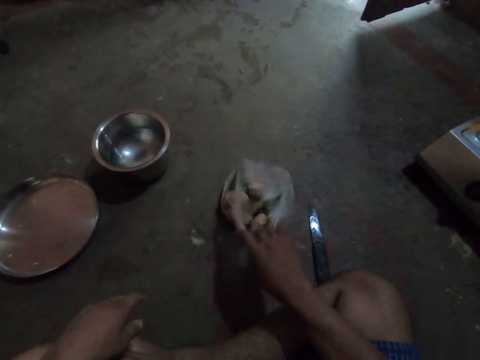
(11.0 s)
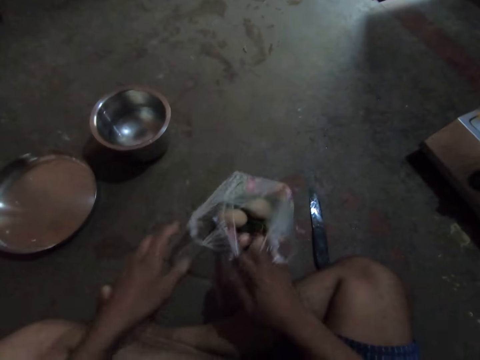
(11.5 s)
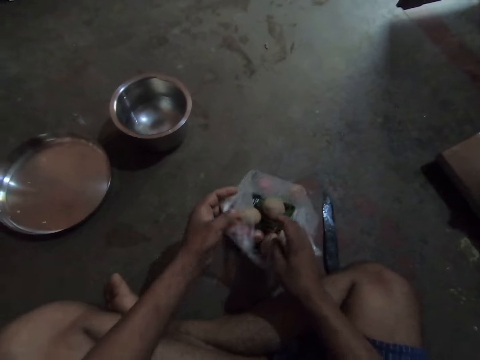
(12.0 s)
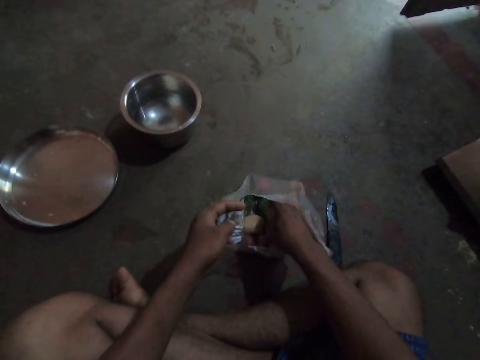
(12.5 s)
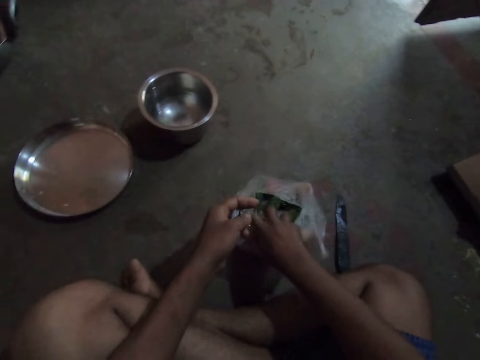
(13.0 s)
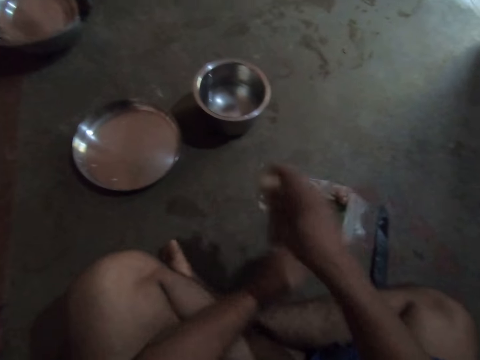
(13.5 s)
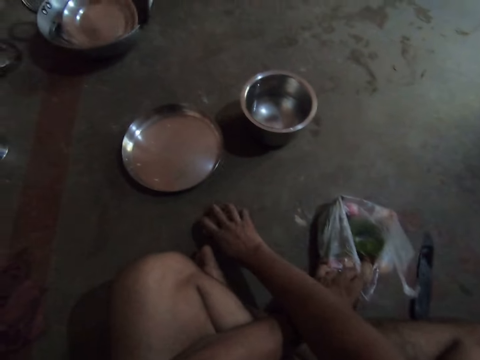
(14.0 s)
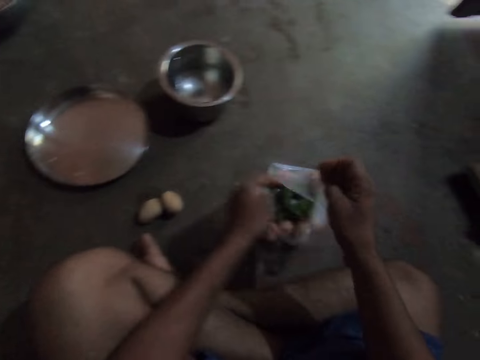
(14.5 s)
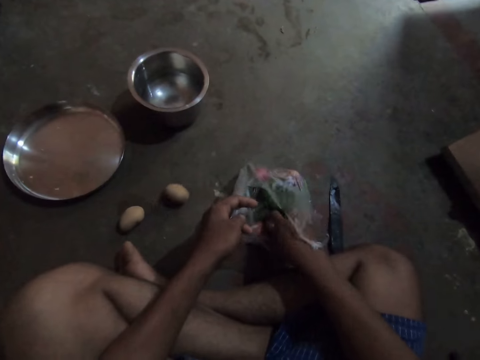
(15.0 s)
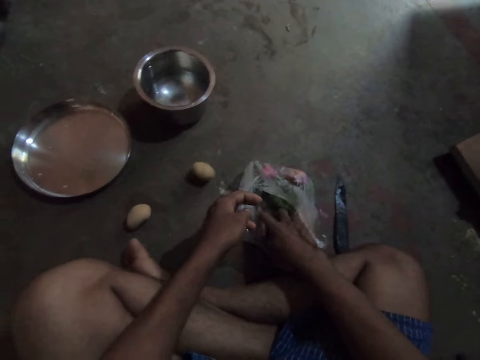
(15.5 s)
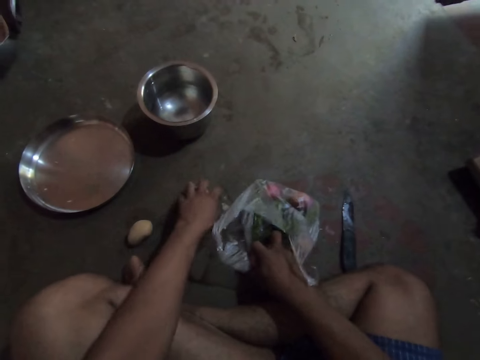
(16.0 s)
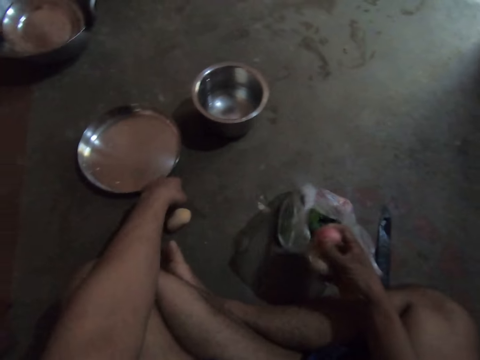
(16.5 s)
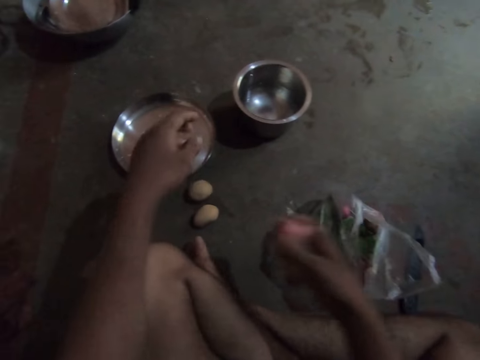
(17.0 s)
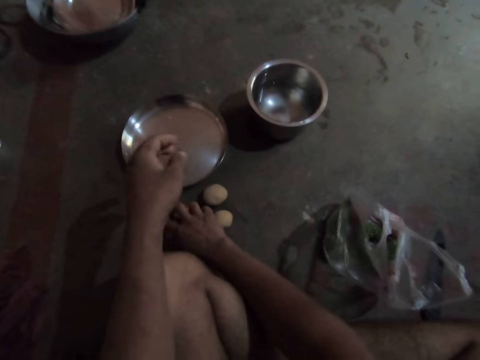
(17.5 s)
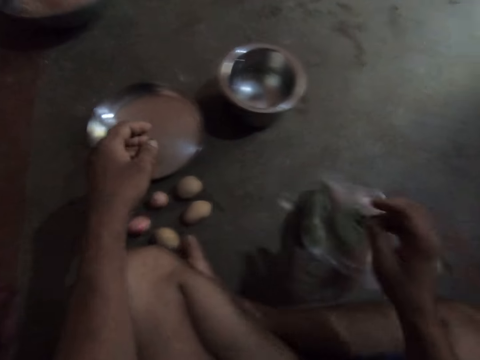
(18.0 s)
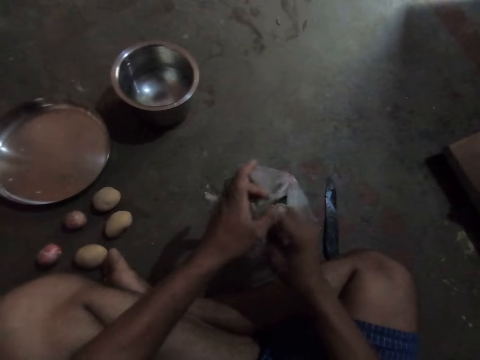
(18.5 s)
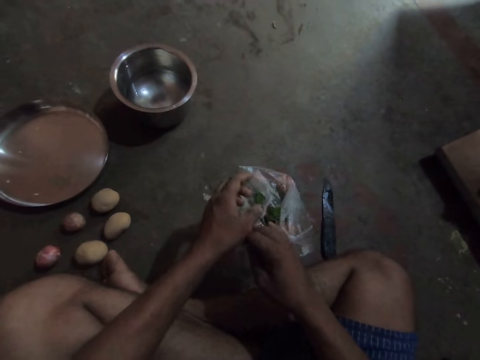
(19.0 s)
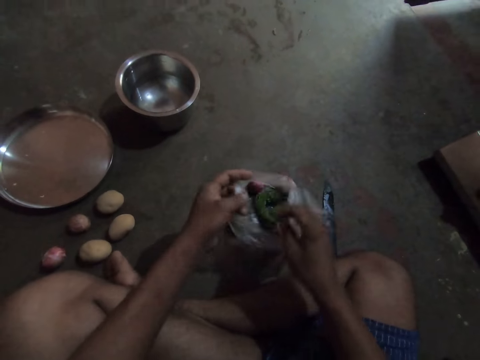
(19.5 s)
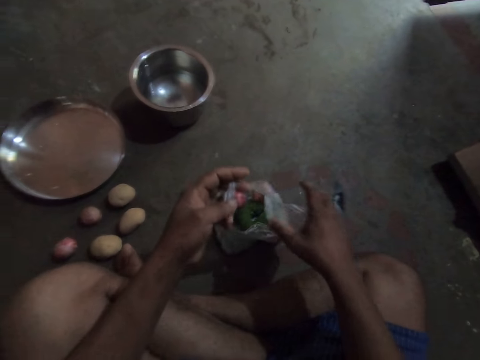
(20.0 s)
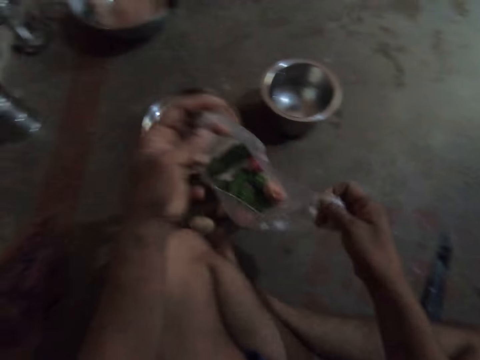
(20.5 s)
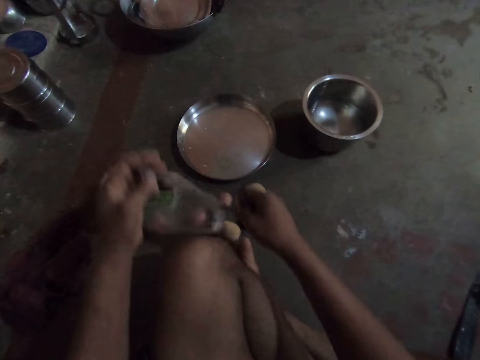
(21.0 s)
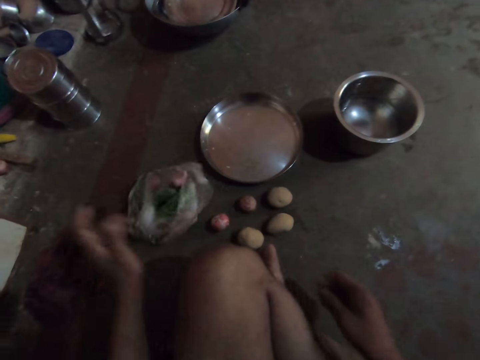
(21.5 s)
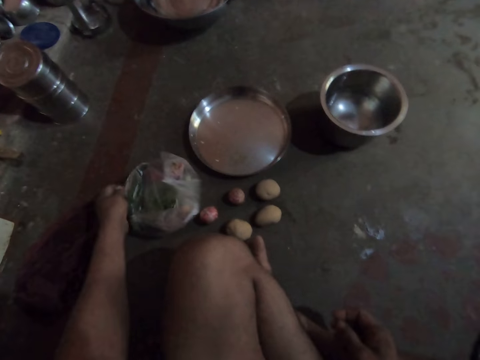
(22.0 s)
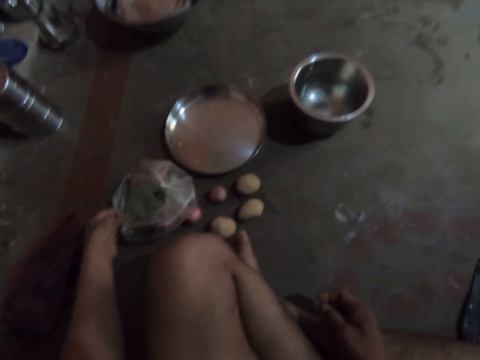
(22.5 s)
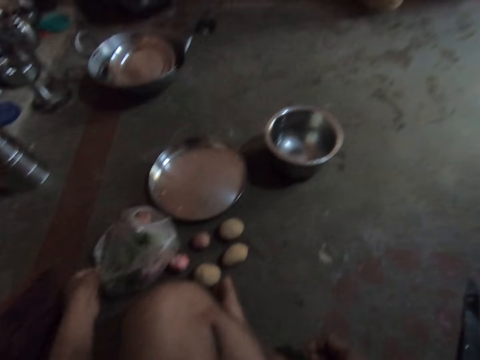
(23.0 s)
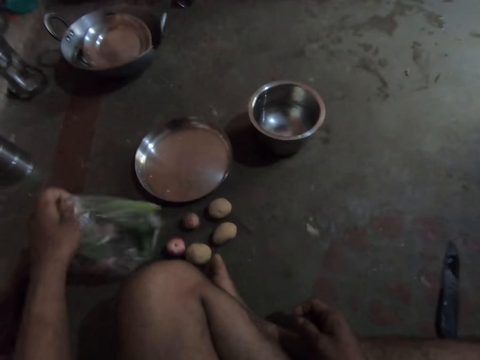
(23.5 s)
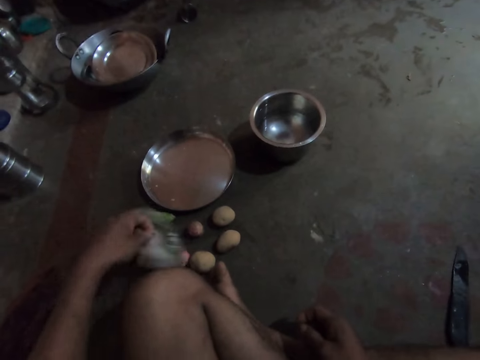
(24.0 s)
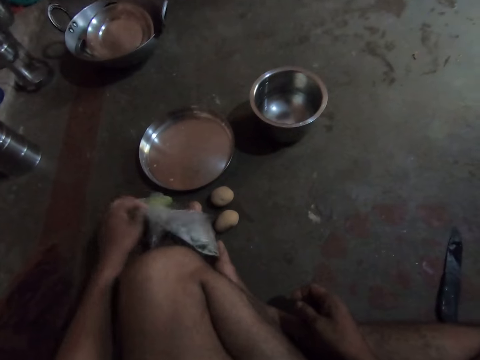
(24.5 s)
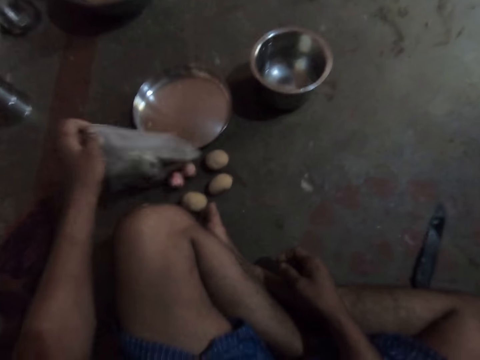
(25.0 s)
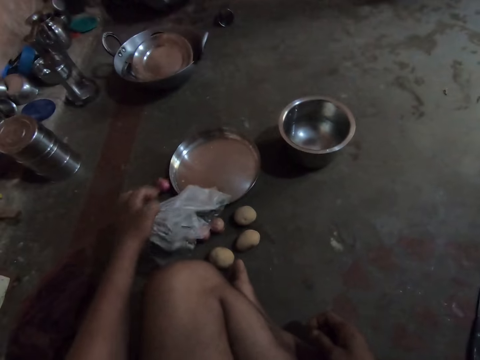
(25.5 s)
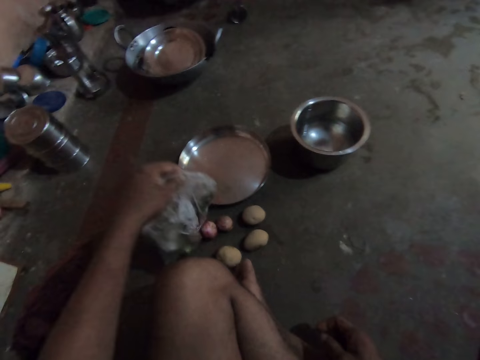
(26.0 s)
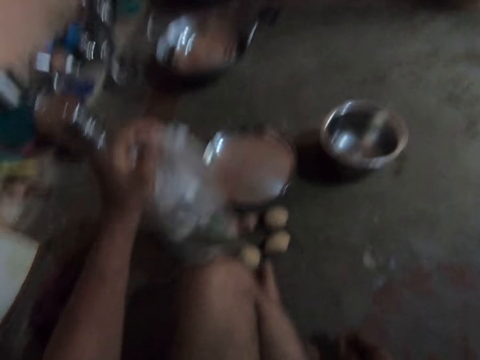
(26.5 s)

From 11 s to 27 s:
The camera wearer pulls a nylon bag. They remove an Irish potato from the bag. They take onions from the bag. They hold the Irish potato. They put an onion on the floor. They take the nylon bag. They put the bag aside. They unpack food from the bag. They touch the nylon bag. They pour the contents on the floor.

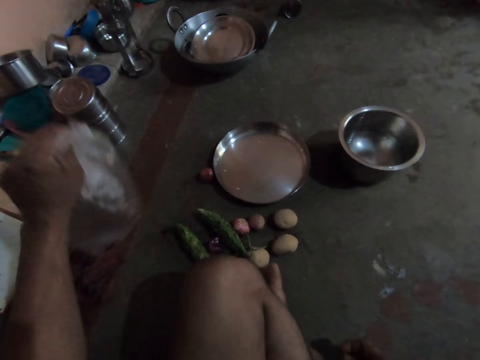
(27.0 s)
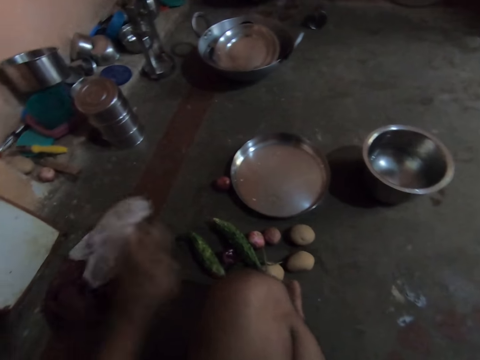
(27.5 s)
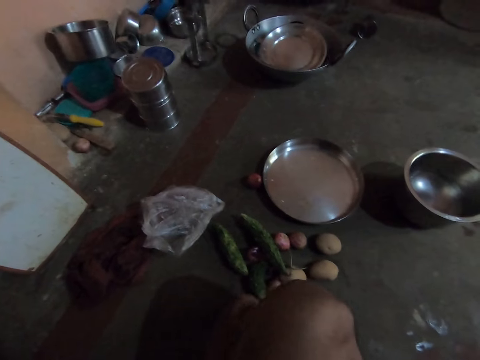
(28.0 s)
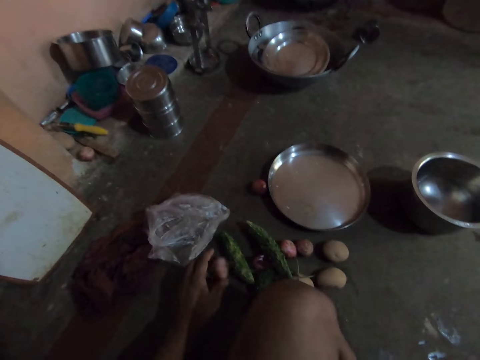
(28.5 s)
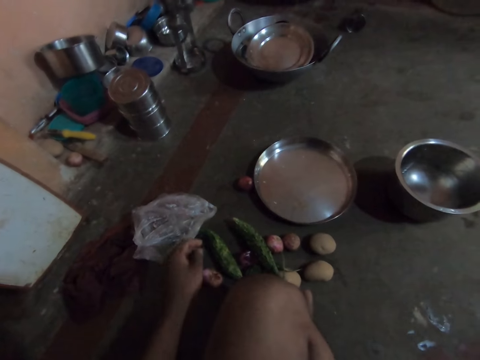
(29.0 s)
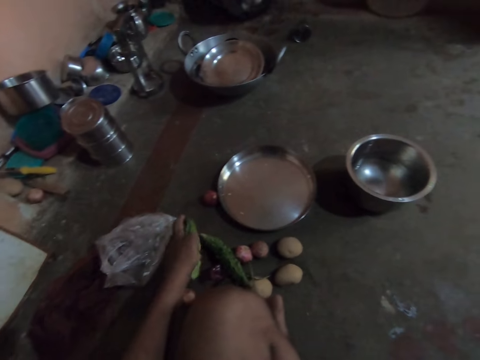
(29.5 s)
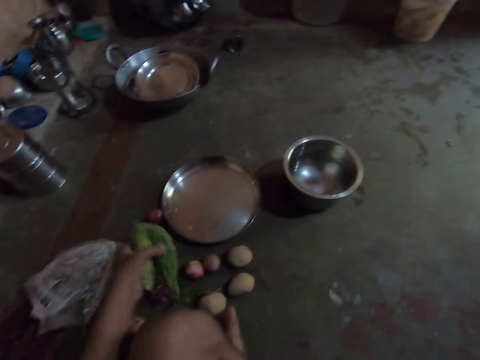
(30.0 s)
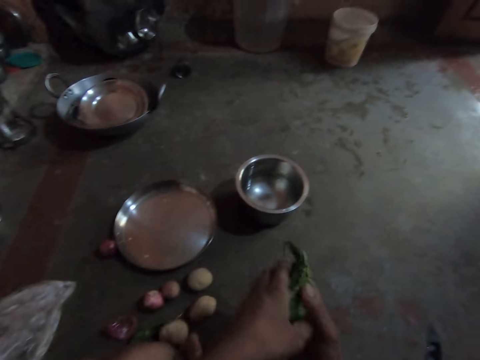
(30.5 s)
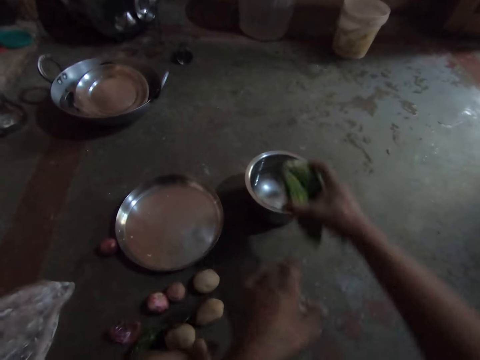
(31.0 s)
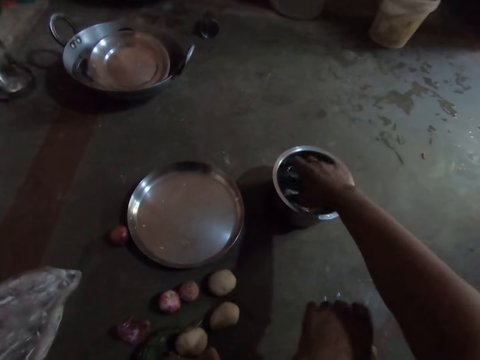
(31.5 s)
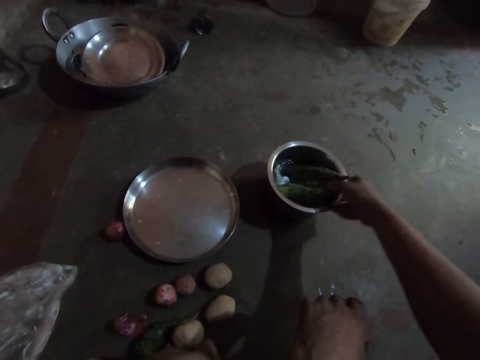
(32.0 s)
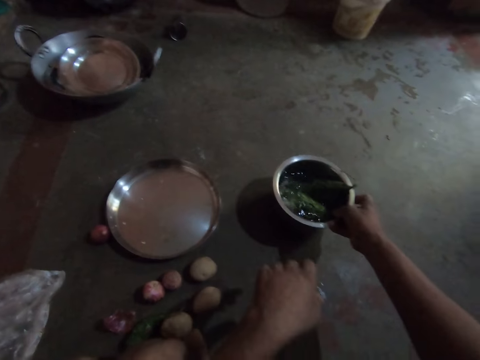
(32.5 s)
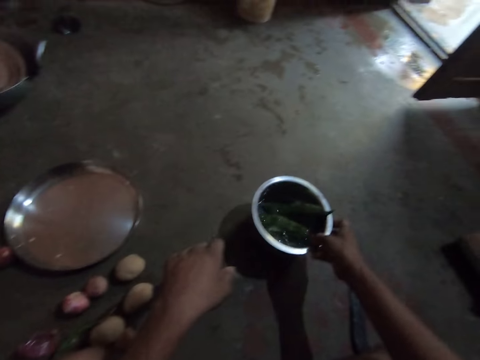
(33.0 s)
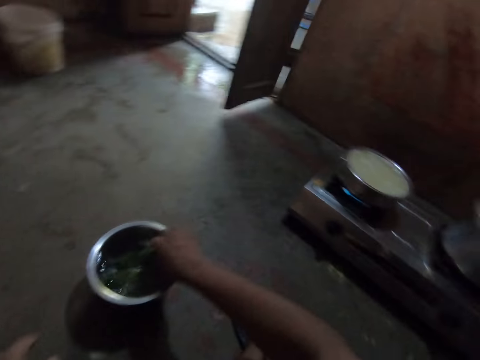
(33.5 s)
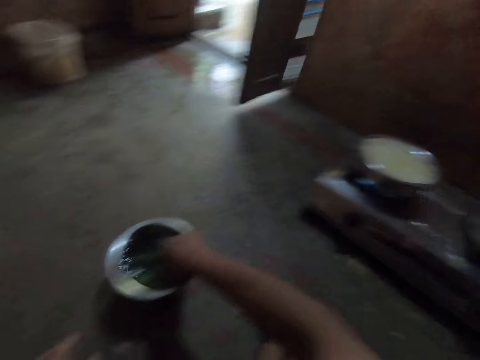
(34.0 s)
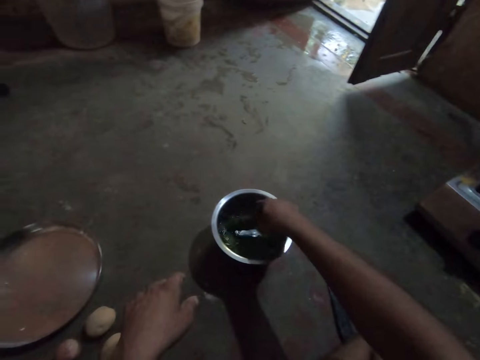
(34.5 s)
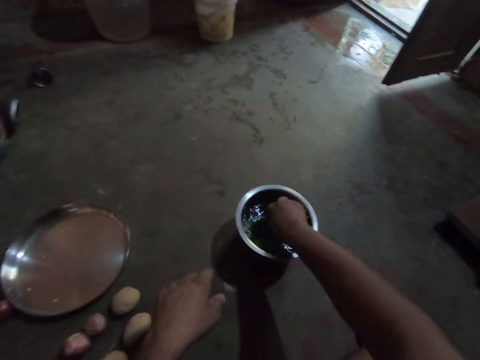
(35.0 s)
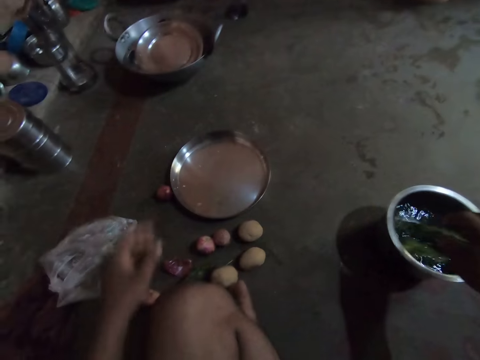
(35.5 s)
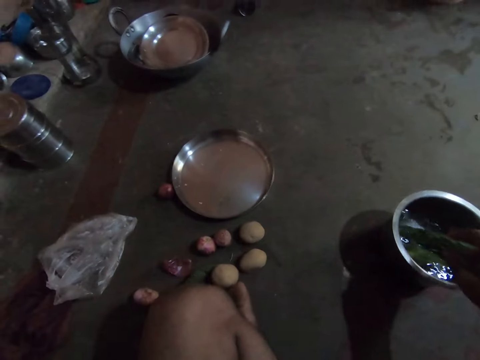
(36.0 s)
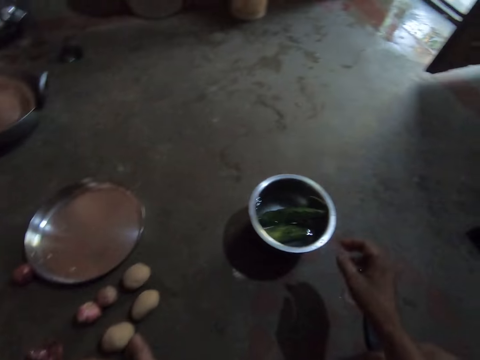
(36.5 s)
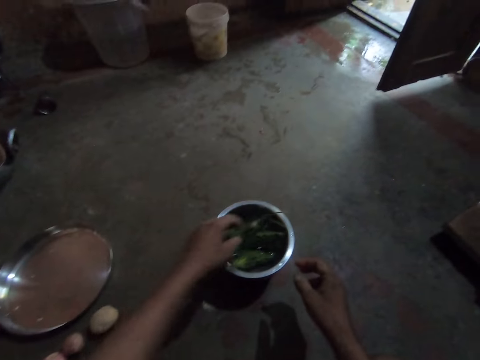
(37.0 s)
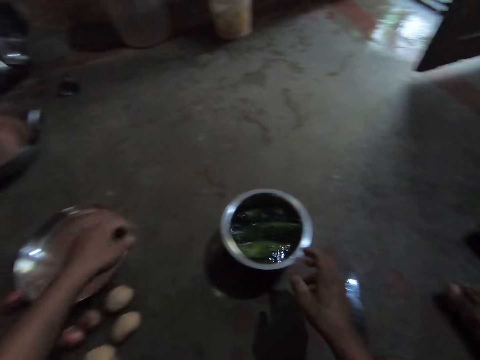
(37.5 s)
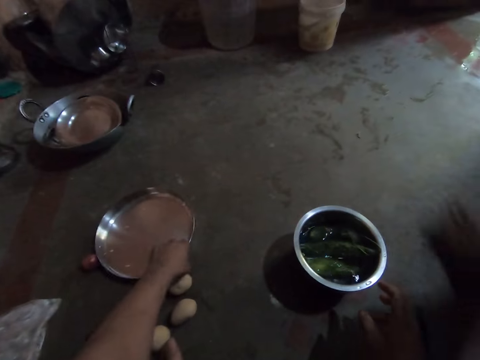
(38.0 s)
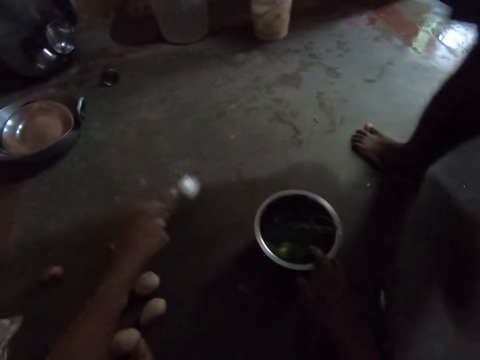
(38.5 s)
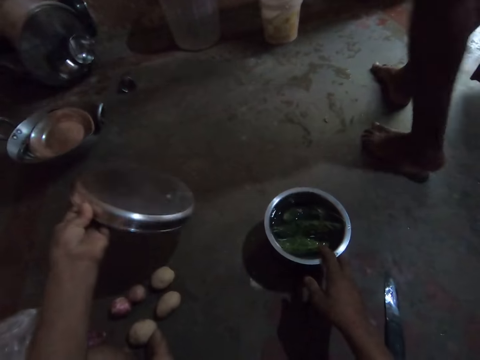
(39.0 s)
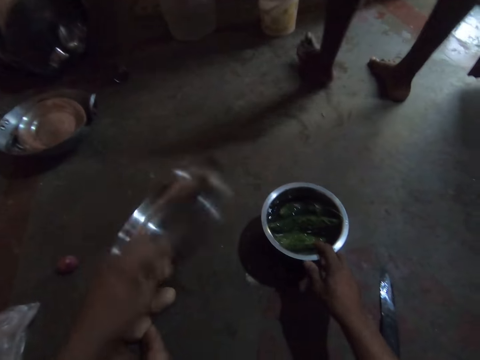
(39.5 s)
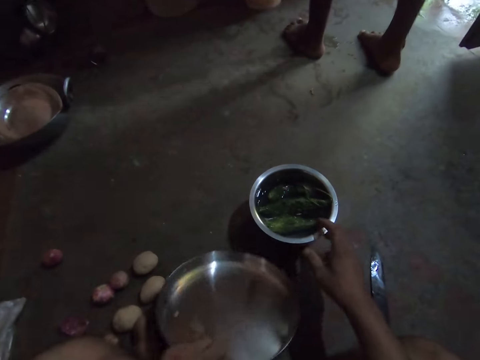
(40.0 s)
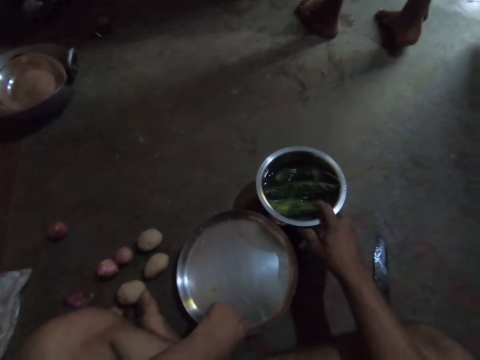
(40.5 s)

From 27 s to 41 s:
The camera wearer puts the nylon bag on the floor. They pick cucumbers. They put the cucumbers in water in a bowl. They pull the bowl. They wash the cucumbers. They take spices. They put the spices on the bowl. They move a tray. They take the tray.
